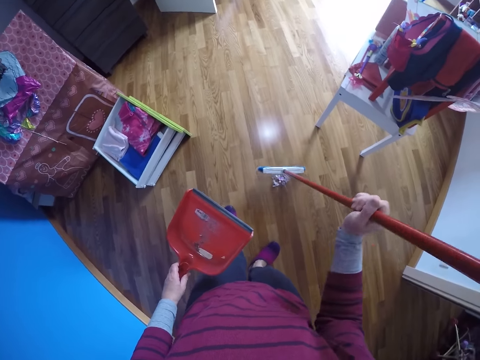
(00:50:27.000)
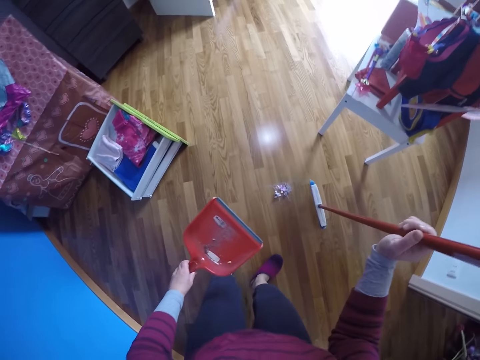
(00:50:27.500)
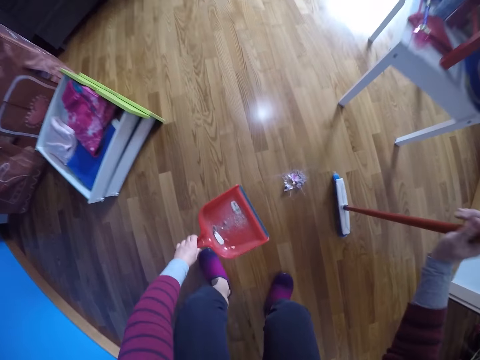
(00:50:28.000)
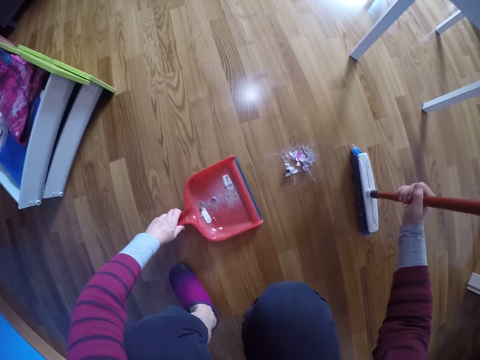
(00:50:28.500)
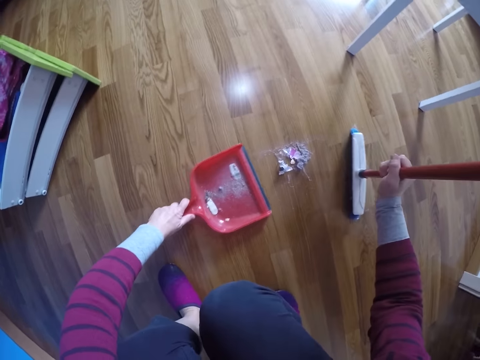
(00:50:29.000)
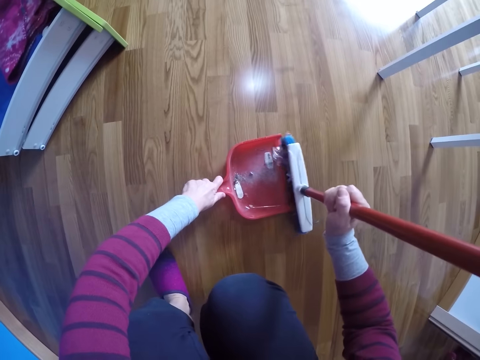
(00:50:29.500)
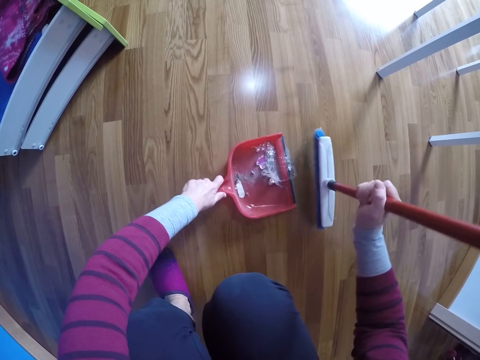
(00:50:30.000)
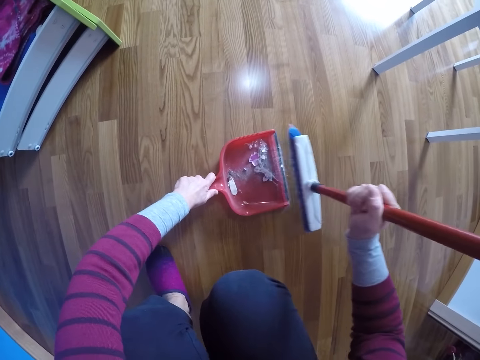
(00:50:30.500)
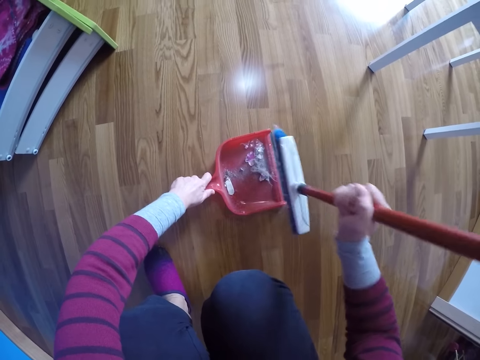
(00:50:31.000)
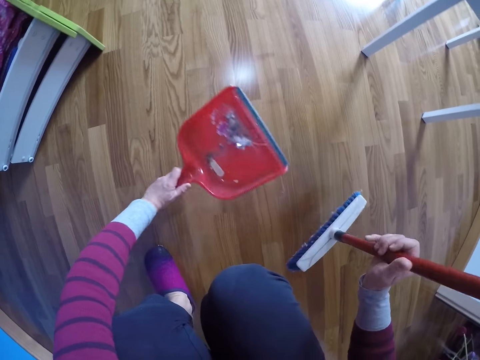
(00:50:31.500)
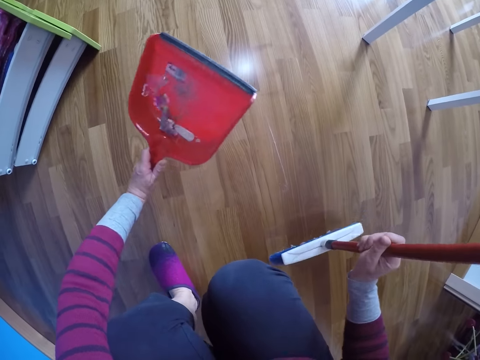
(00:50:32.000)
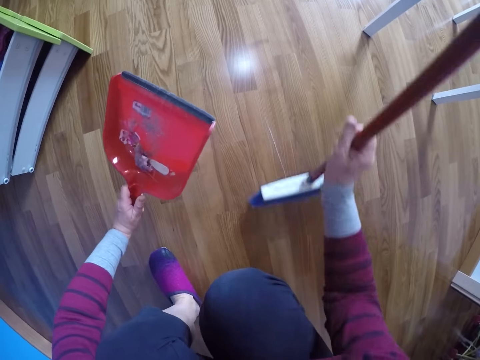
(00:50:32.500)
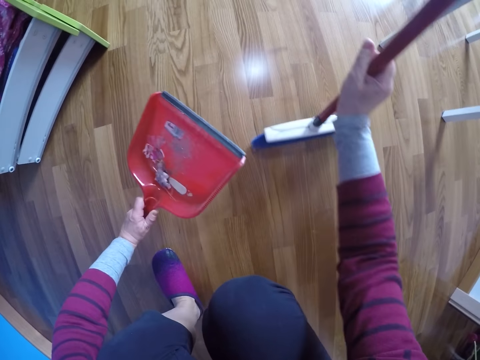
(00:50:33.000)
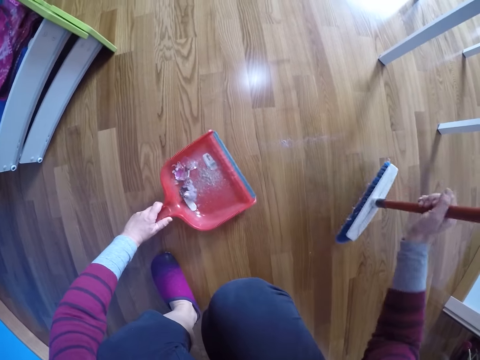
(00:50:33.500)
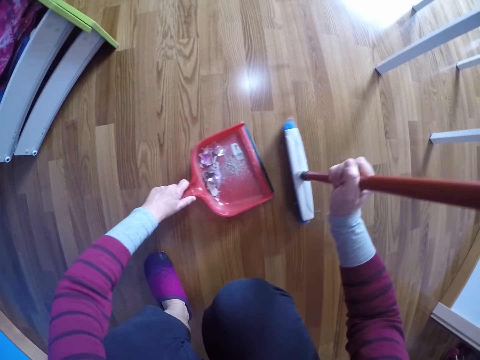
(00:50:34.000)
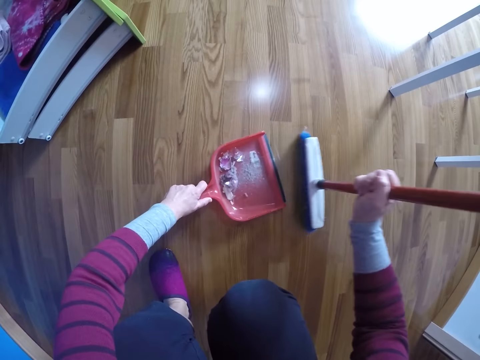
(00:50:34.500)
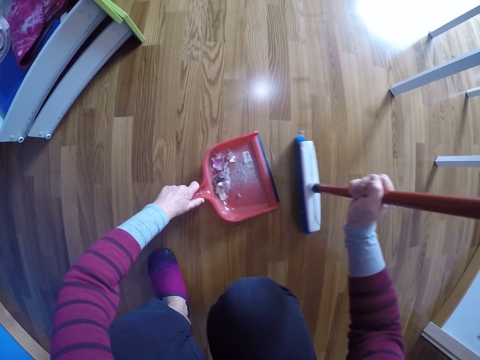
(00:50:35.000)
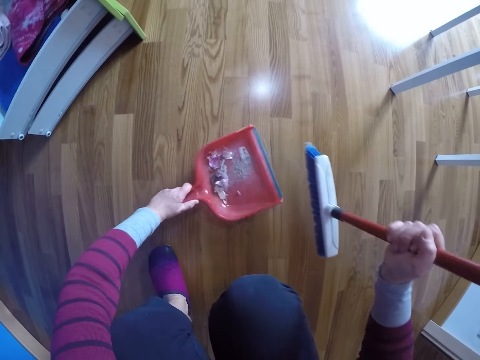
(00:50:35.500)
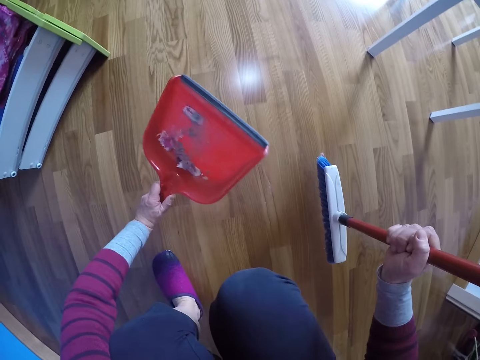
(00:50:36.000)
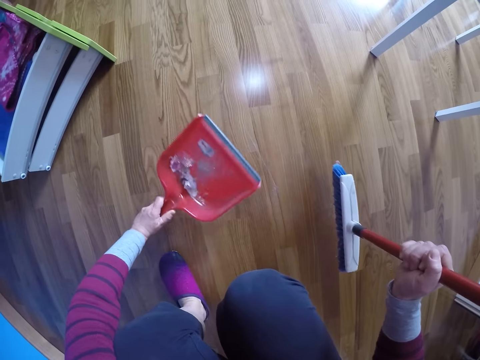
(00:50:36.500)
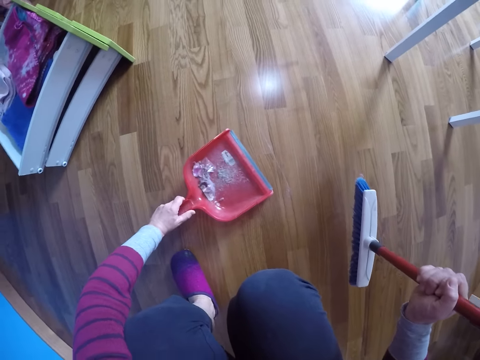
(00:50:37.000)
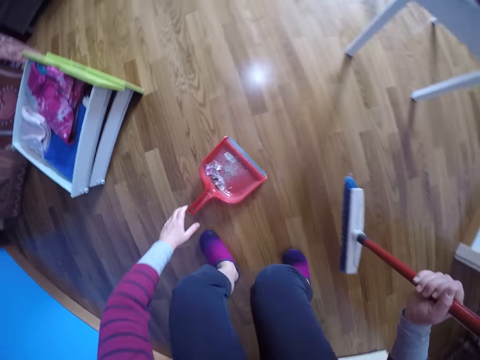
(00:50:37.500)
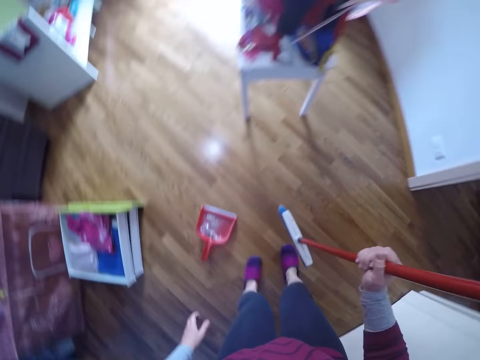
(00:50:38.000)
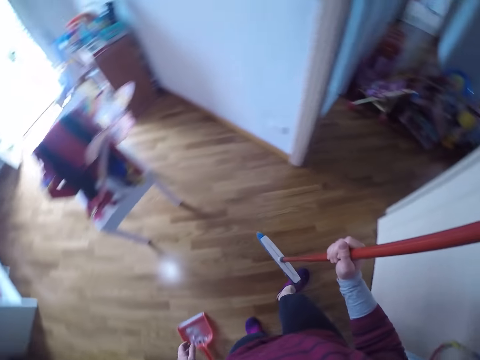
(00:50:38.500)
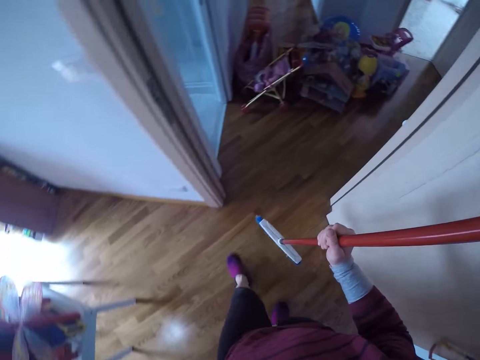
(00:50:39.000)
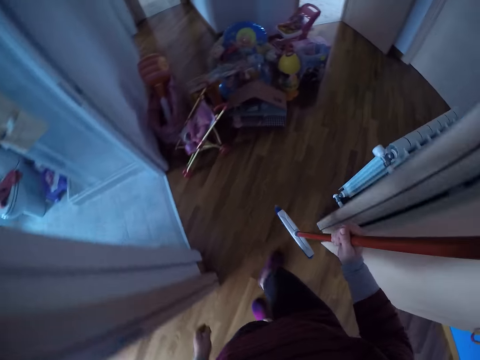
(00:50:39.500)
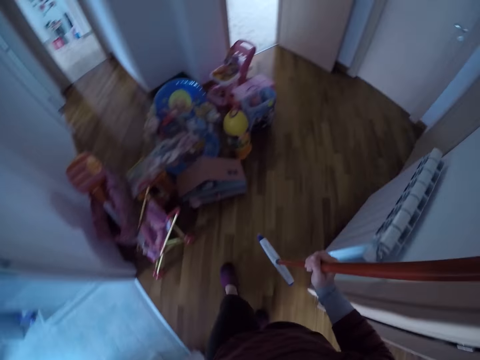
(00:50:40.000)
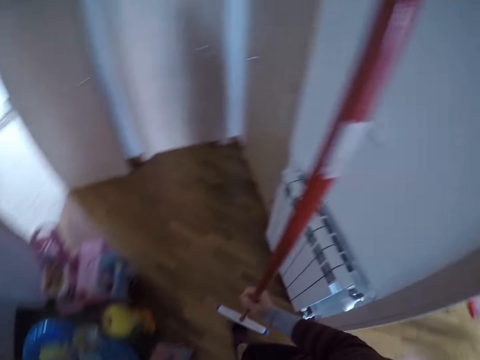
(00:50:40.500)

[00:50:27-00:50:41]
The camera wearer bends downwards. She sweeps the dirt into the dustpan in her left hand with the floor brush in her right hand. She shakes the dustpan. She sweeps the house with the long handled broom. She sweeps the dirt into the dustpan with the long handled broom. She shakes the dustpan. She drops the dustpan on the floor of the room. She stands up. She walks out of the room.

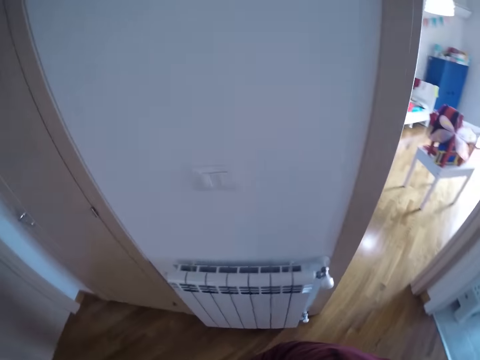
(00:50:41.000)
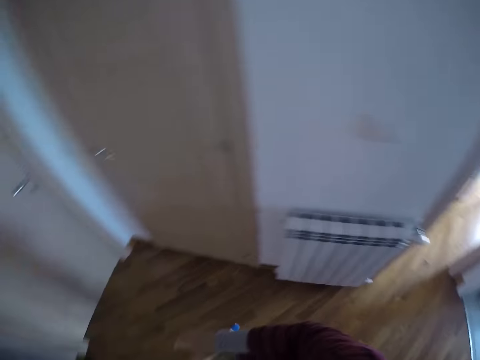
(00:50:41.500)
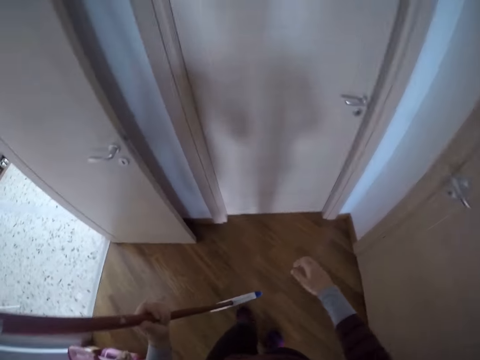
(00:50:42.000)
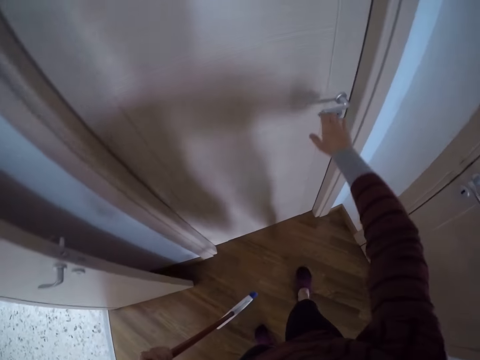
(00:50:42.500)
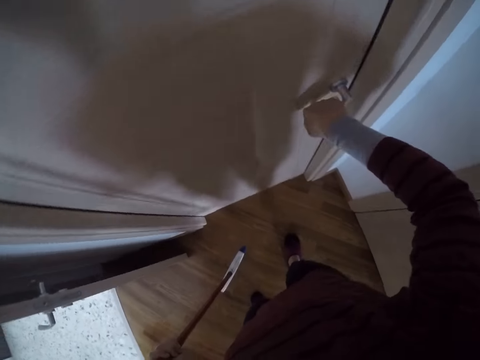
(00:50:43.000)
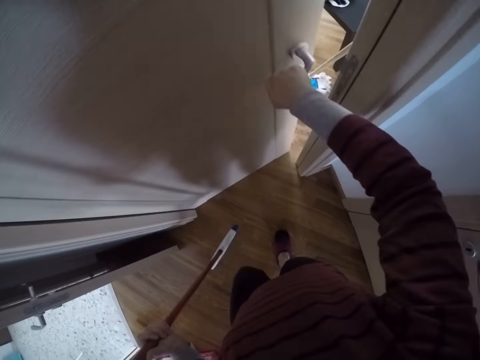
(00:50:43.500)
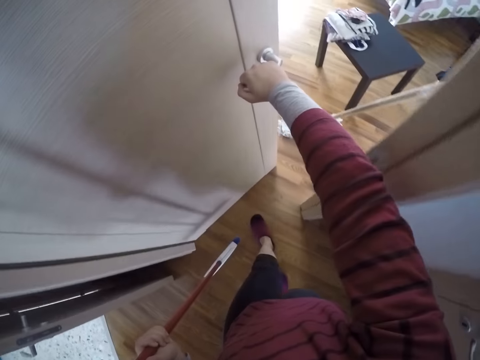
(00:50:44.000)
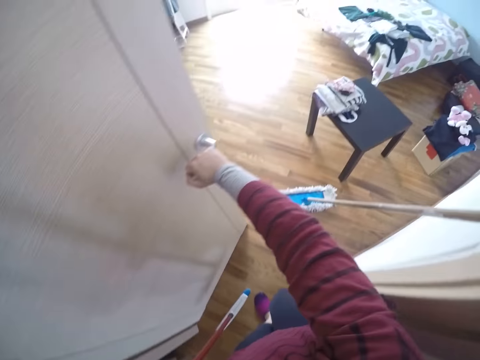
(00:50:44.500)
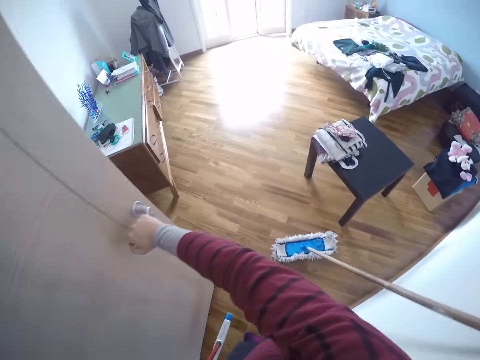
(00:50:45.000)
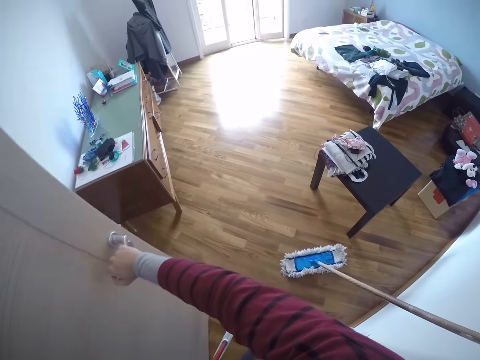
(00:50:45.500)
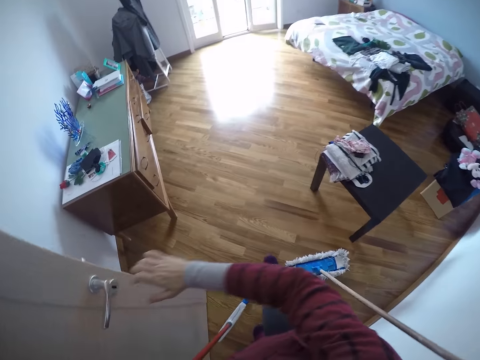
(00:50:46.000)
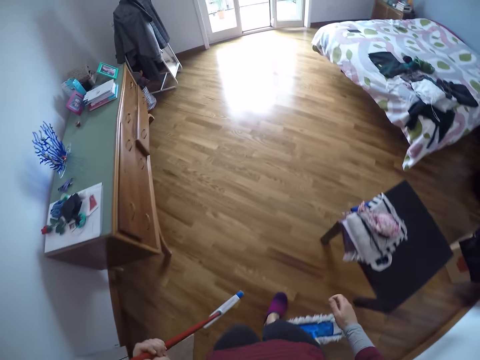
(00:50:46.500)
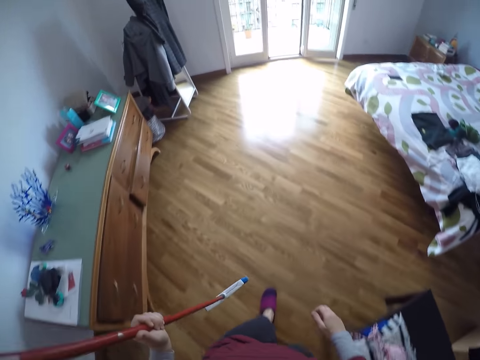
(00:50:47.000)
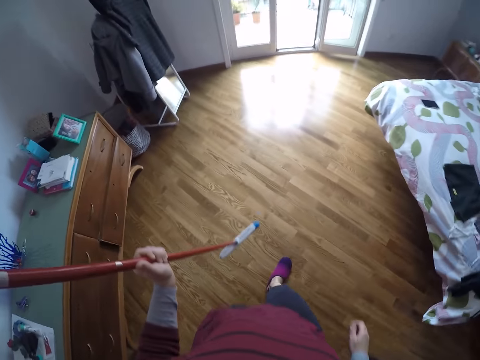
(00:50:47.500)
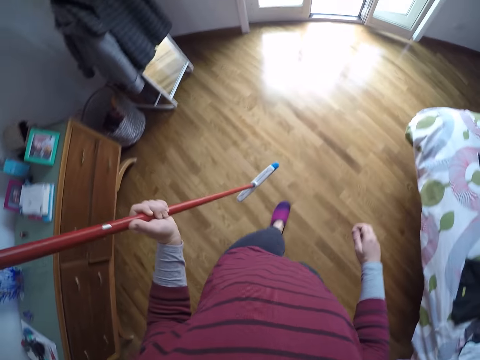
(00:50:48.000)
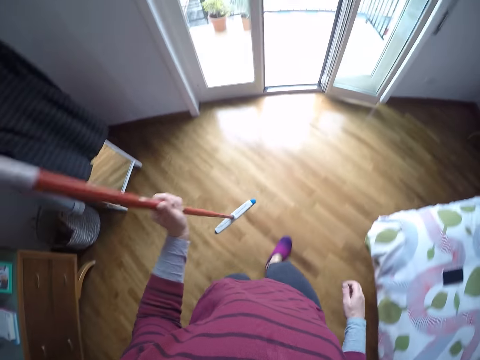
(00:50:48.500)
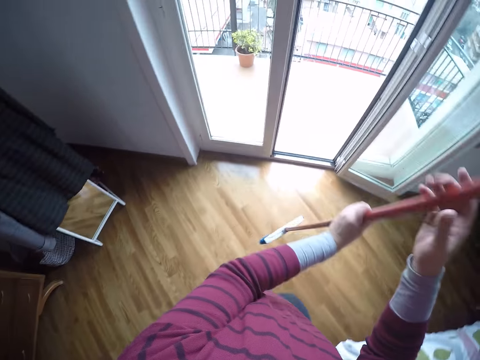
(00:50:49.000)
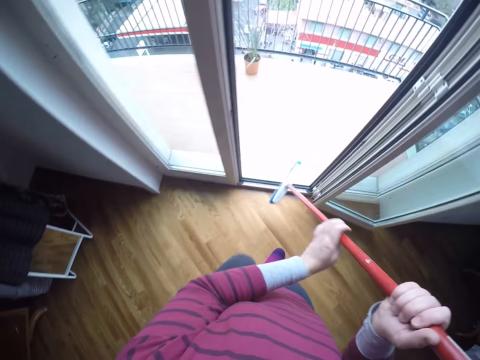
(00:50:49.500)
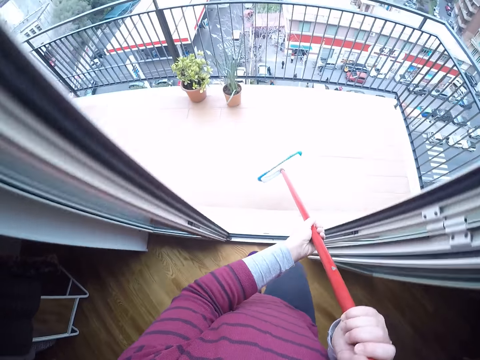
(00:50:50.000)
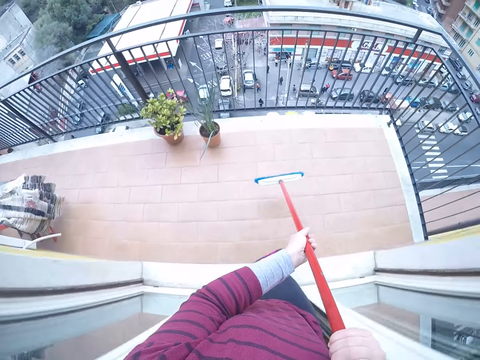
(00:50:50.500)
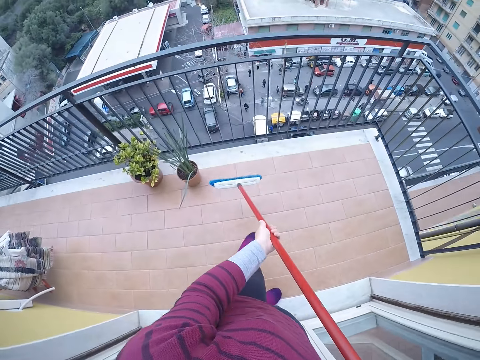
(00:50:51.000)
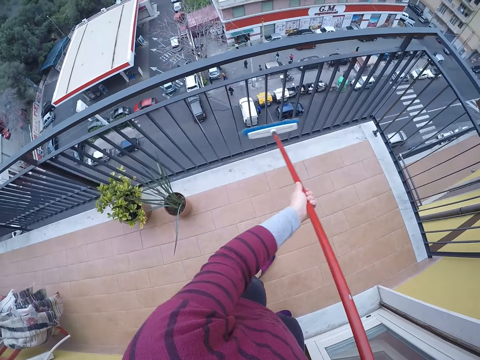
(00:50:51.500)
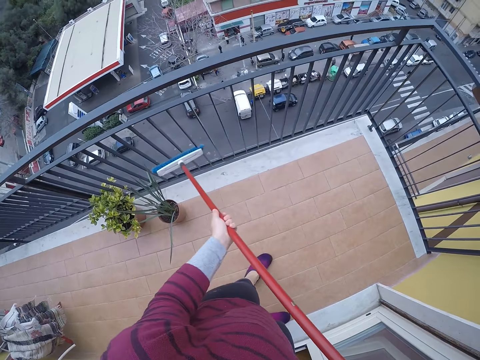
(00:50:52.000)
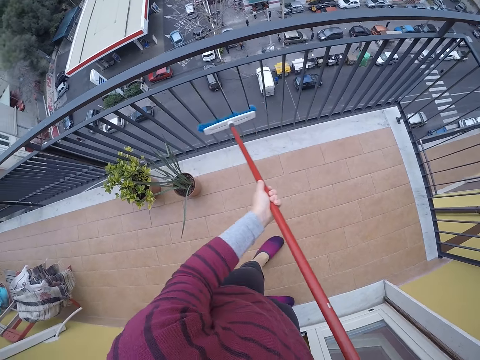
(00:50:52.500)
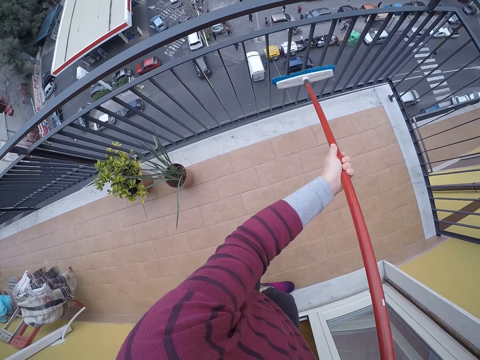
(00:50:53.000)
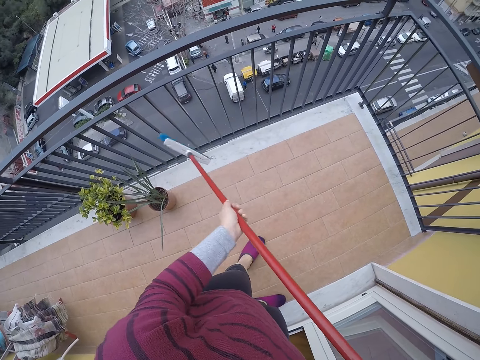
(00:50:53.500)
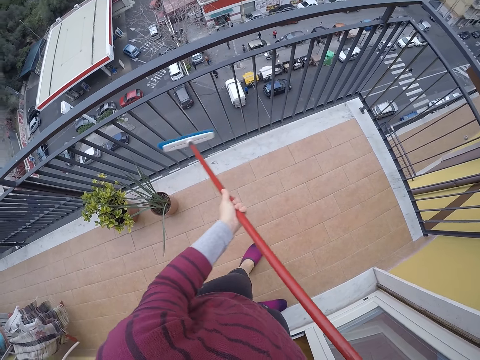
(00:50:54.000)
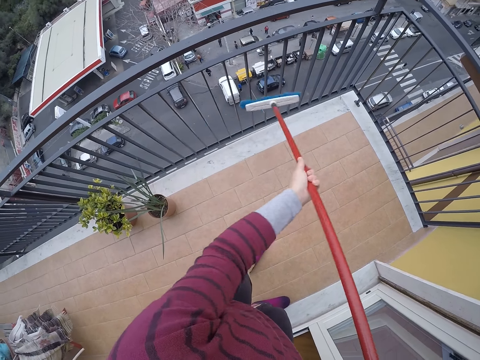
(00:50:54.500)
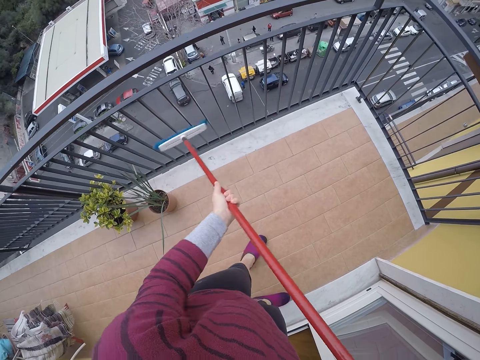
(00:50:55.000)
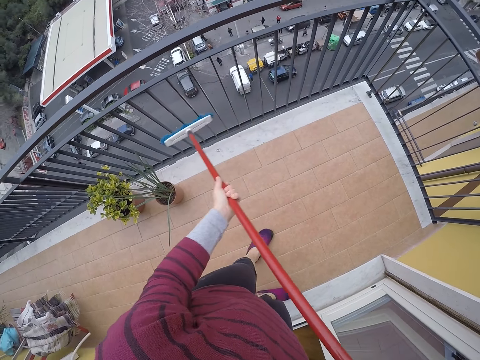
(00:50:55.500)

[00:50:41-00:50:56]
The camera wearer passes the floor brush to her left hand. She looks around. She opens a door with her right hand. She walks into a bedroom. She looks around. She walks around. She carries the long handled broom with both hands. She walks to a balcony. She dusts the railings of the balcony with the floor brush in both hands. She turns the broom. She rubs the broom on the balcony grills.
